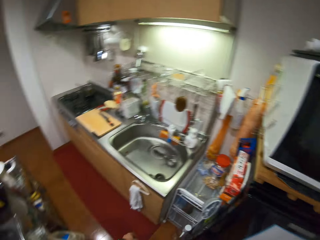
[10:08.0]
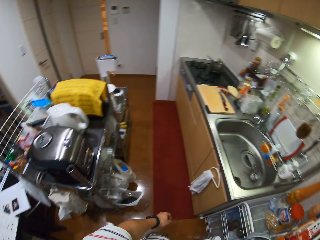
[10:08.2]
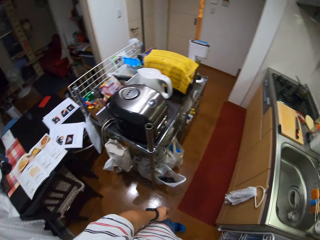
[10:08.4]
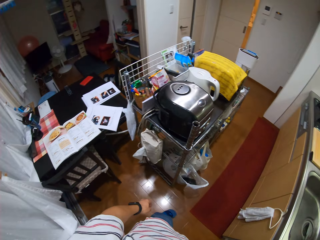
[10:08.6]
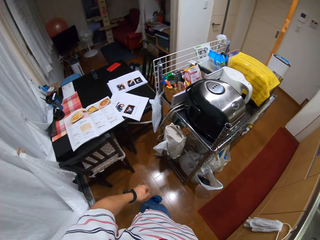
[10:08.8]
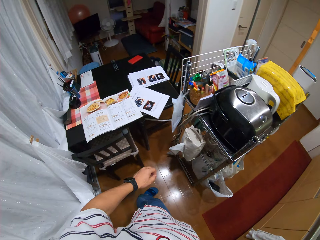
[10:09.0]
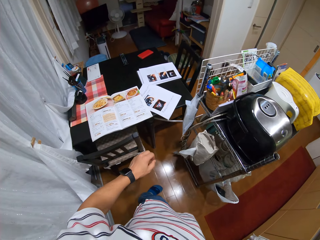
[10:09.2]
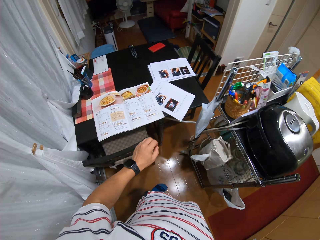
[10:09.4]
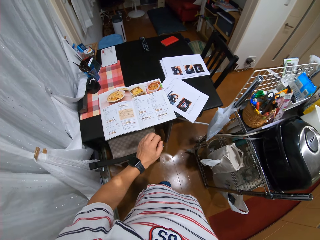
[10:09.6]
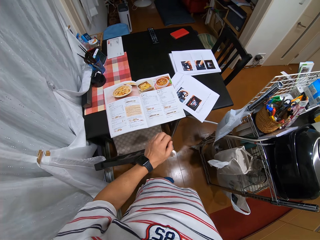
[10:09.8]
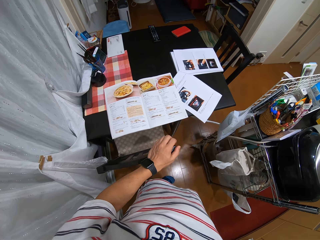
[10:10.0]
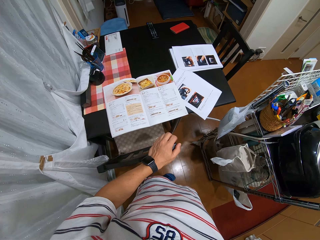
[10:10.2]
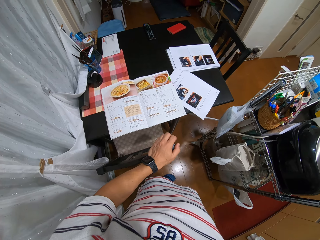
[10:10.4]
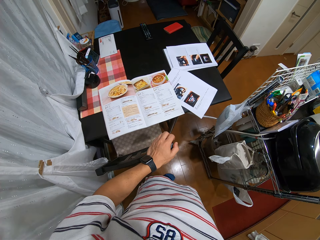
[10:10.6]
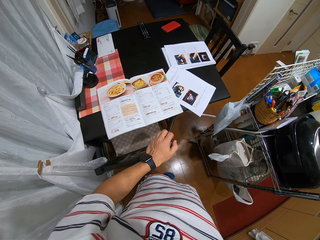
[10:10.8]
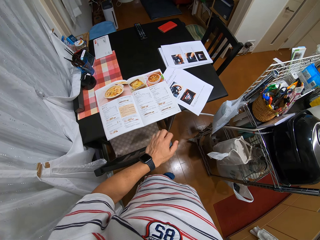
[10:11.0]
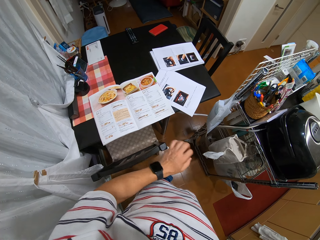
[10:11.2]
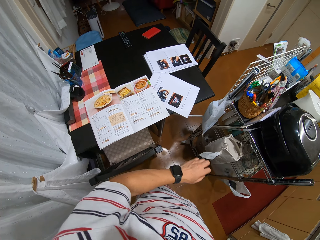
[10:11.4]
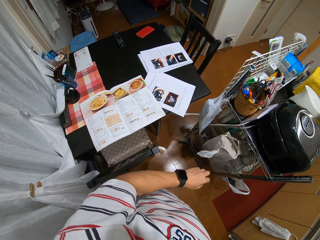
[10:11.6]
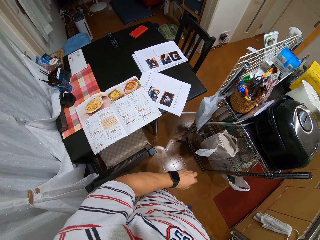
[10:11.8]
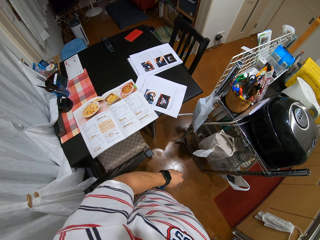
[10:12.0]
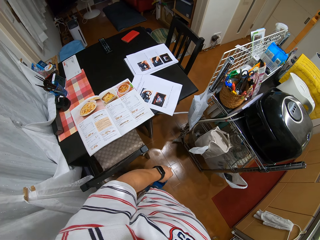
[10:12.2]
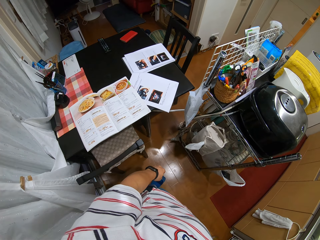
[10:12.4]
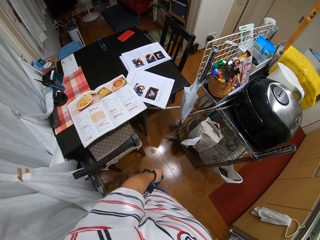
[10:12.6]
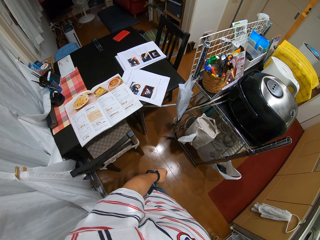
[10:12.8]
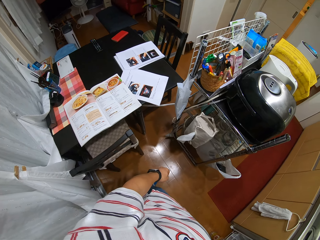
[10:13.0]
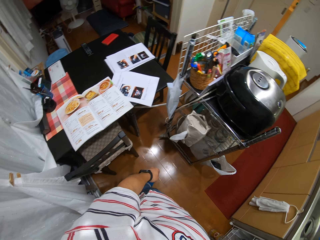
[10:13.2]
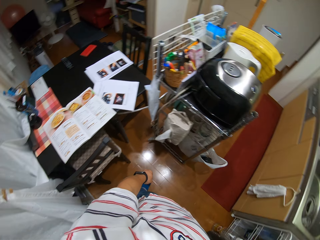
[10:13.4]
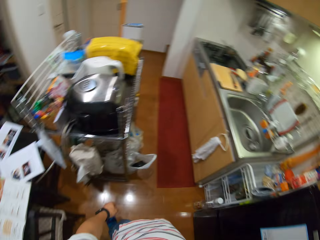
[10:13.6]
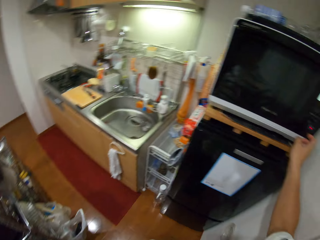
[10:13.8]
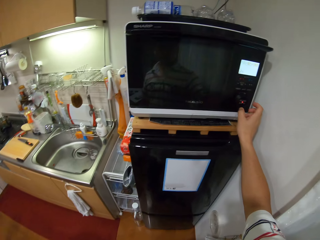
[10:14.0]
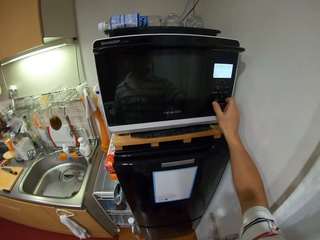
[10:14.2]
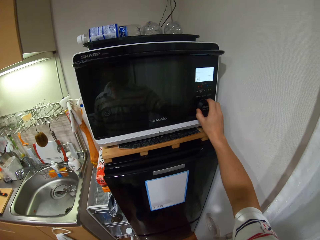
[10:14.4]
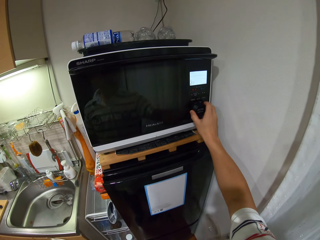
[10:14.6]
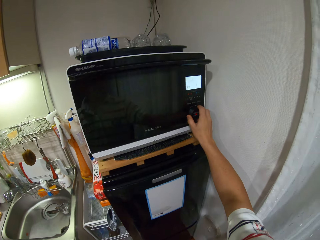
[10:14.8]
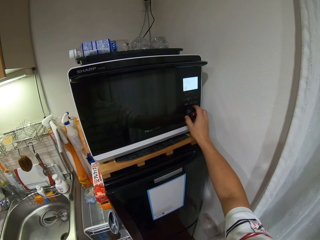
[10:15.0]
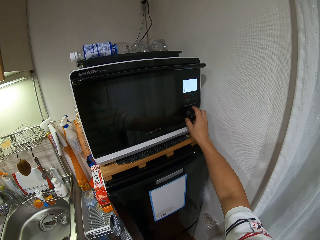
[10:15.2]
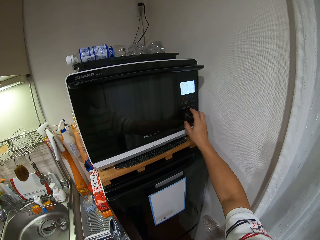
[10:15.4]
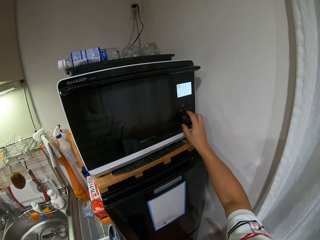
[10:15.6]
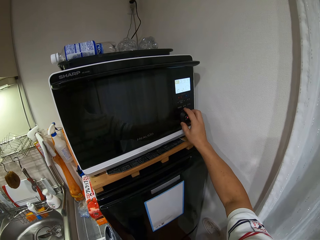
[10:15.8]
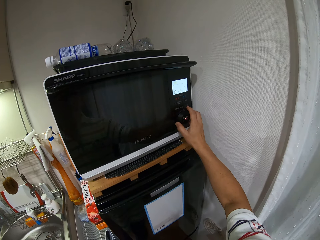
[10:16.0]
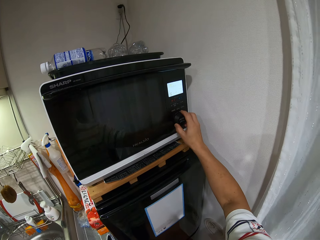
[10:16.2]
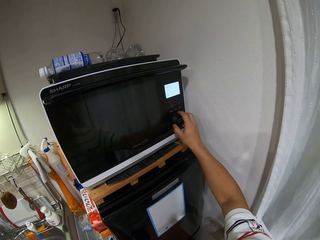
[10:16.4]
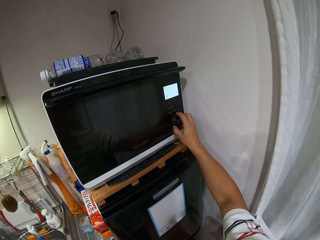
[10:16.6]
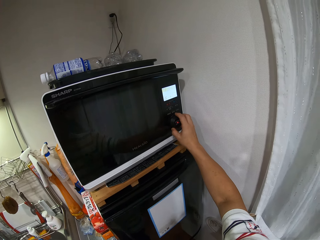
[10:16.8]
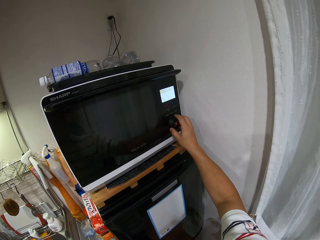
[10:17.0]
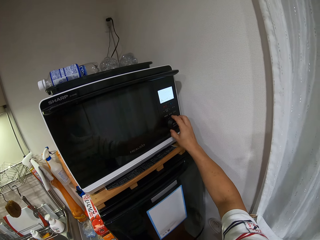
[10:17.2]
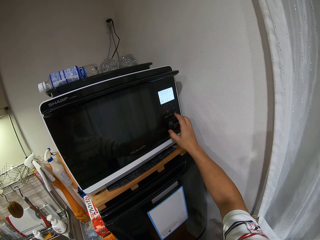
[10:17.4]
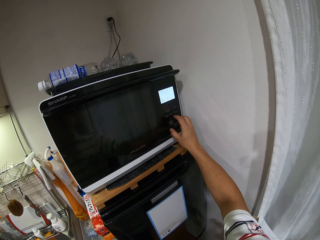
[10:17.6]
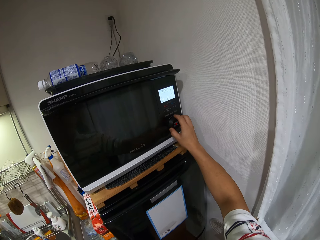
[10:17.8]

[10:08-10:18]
The camera wearer turns around. They look around, walk around, touch the chair and look around. They click the microwave. They set cooking time on the microwave. They rotate the microwave button.

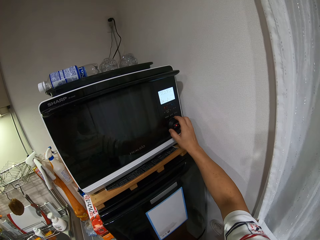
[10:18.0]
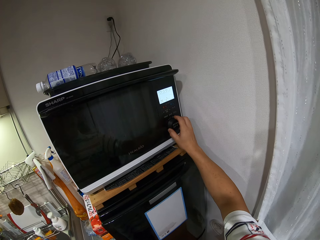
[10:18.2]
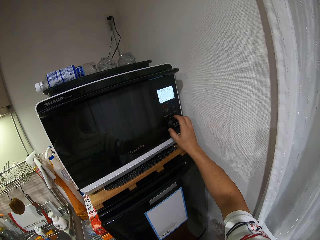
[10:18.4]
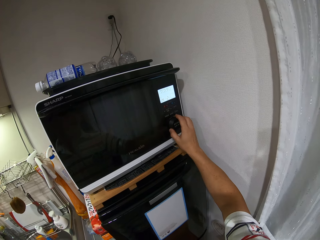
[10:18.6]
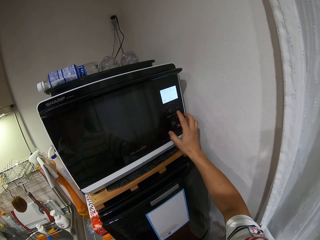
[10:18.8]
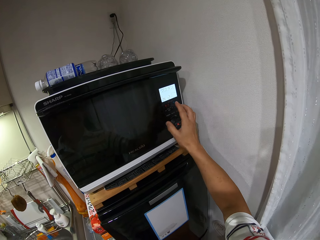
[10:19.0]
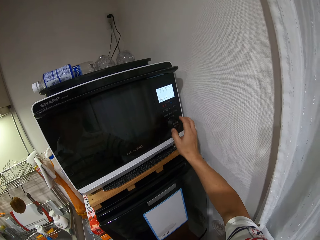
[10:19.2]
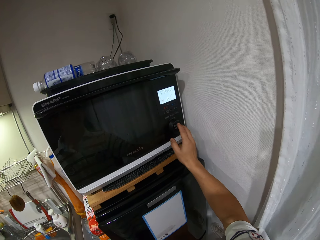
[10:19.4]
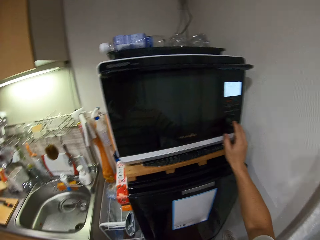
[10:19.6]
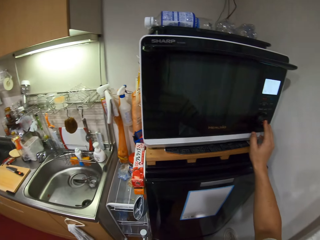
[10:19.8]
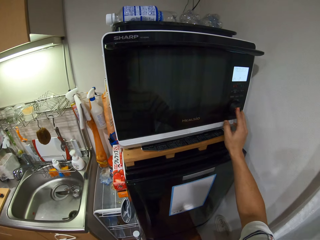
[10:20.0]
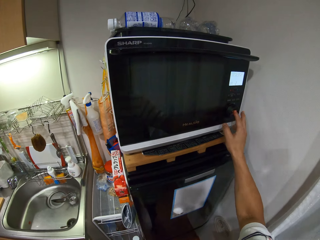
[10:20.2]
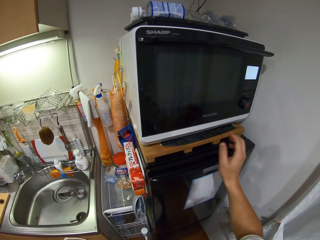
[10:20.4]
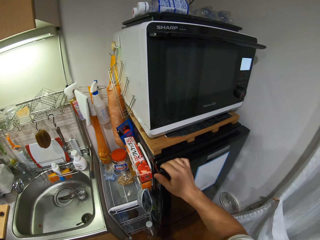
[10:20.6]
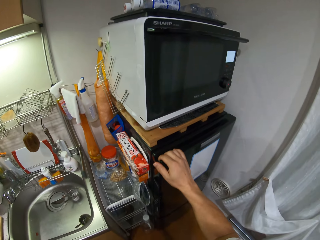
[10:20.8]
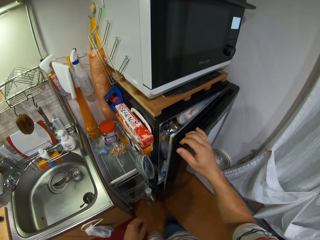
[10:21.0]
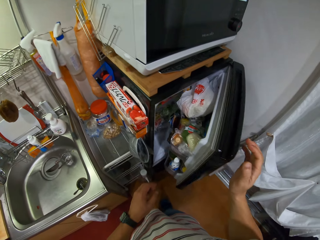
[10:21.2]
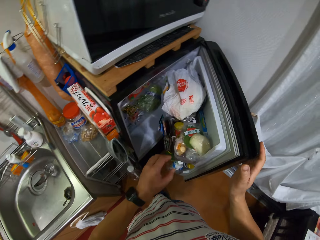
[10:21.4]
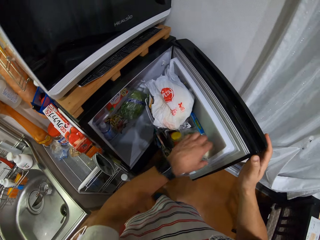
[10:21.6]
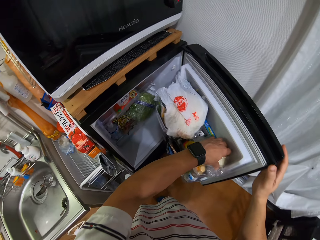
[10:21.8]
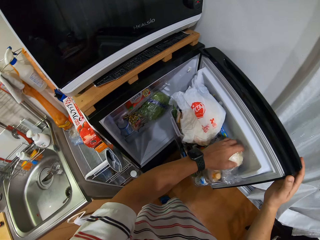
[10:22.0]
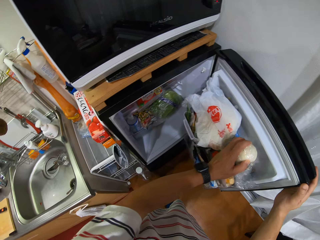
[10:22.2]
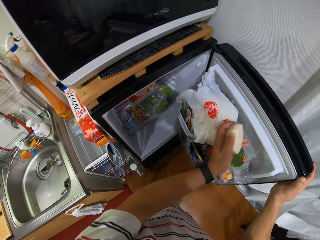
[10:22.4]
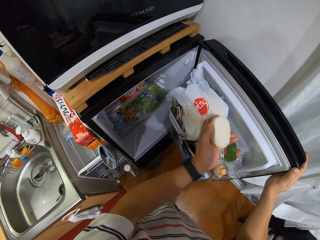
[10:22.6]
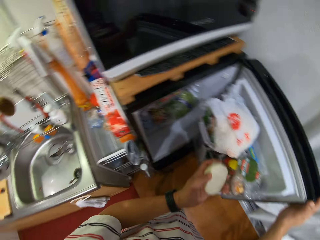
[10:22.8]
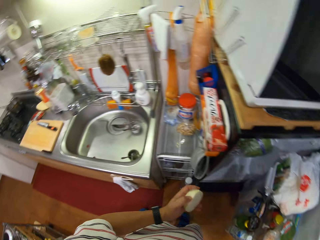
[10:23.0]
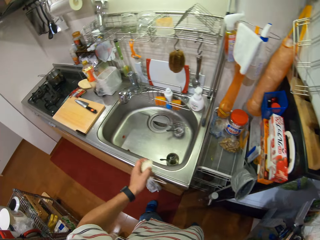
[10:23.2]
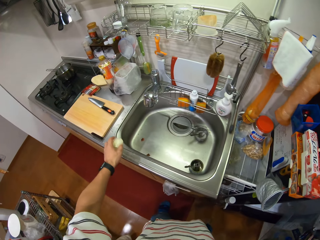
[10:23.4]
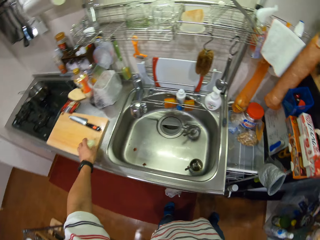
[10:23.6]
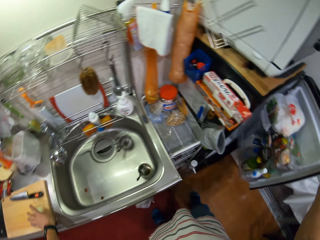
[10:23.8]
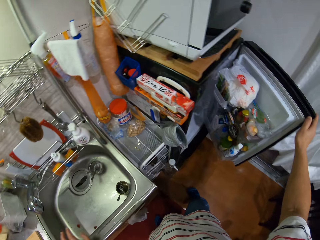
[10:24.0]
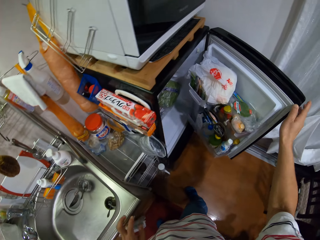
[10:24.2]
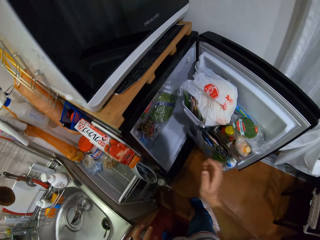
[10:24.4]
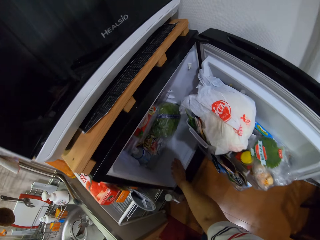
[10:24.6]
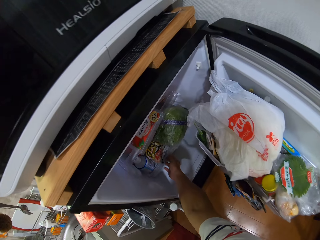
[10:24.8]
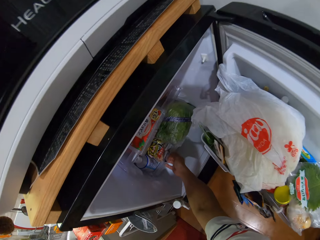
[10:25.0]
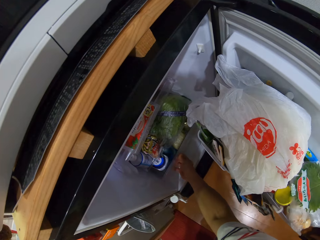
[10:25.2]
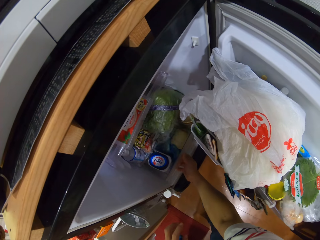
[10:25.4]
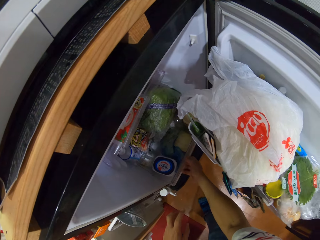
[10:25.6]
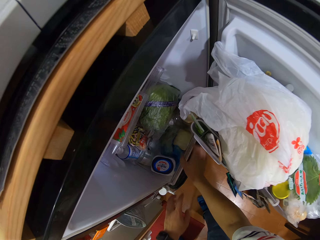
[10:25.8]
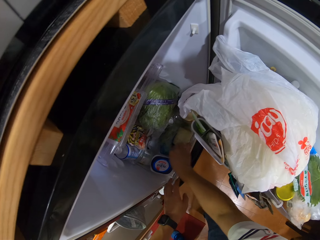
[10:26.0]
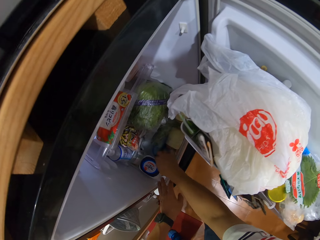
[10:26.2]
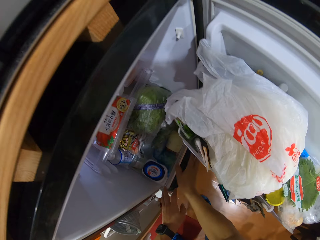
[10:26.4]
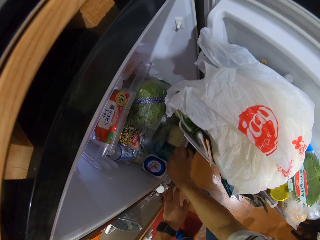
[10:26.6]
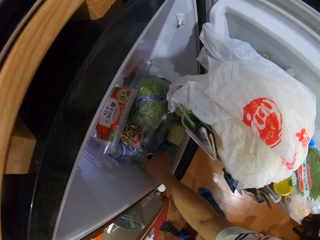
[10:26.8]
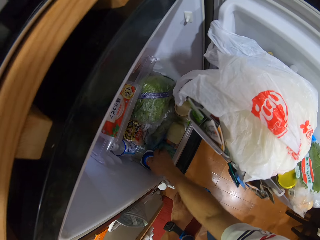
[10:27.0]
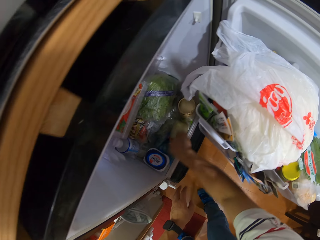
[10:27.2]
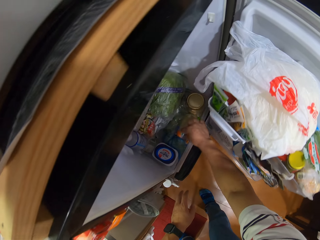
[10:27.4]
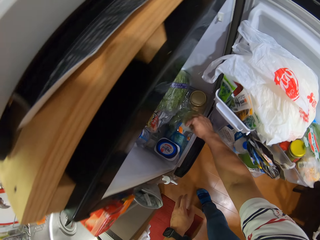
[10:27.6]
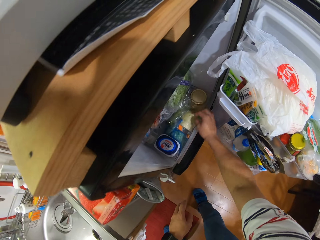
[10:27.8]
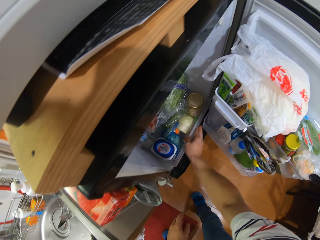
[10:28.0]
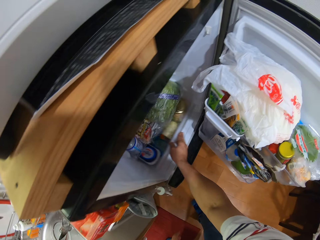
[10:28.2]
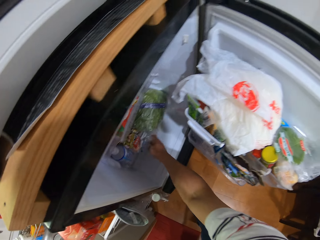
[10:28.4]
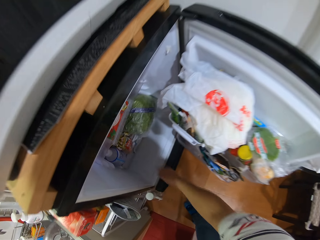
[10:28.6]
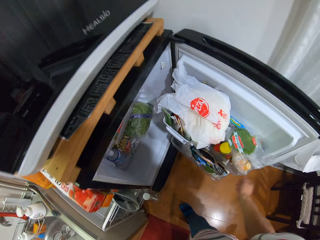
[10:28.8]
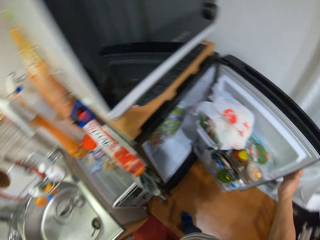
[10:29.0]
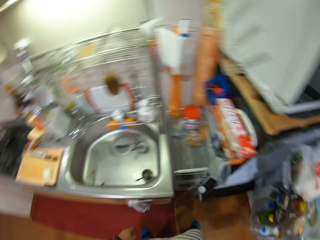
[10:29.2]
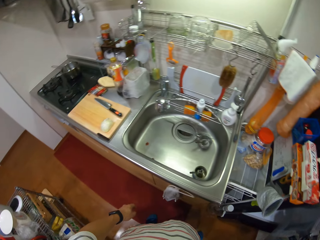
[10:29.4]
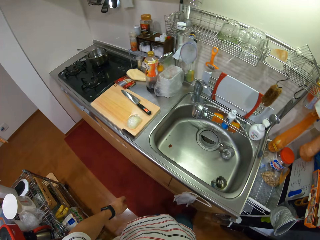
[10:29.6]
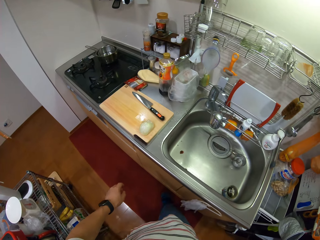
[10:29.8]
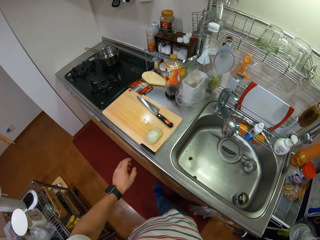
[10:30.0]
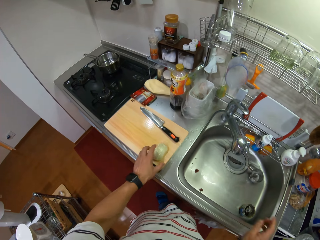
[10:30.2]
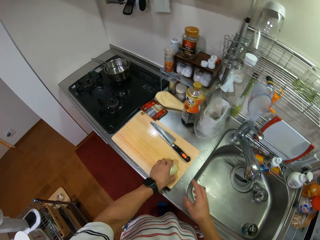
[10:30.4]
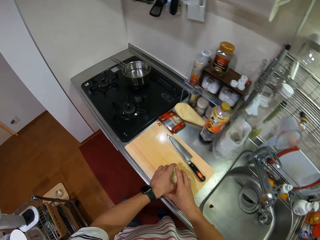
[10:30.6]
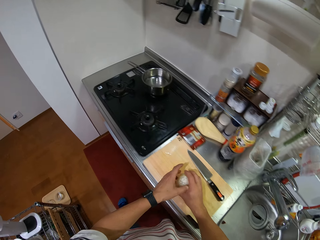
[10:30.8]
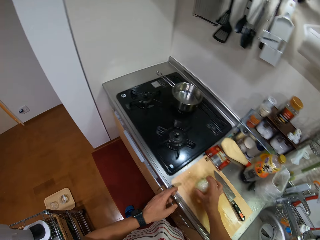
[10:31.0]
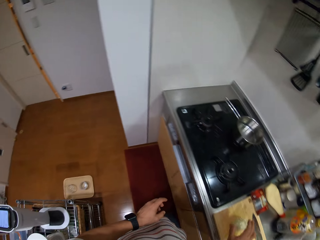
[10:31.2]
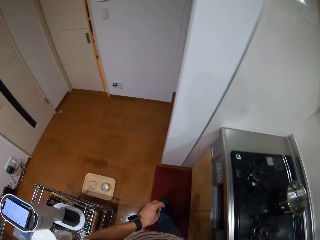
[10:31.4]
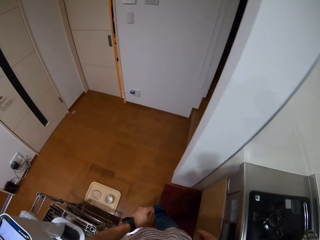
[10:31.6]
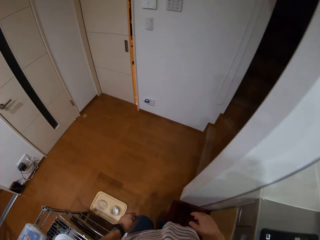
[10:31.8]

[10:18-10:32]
The camera wearer sets time in the microwave. They touch a fridge and open the fridge. They pick up the wrapped white onion in the fridge. They turn around. They put the wrapped white onion on the chopping board. They turn around. They bend. They push out a drawer in the fridge. They touch the items in the fridge. They look for something in the fridge. They close the drawer in the fridge. They stand up. They turn around. They look around. They touch the wrapped white onion on the chopping board. They turn around.
